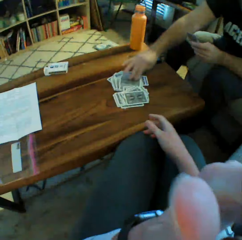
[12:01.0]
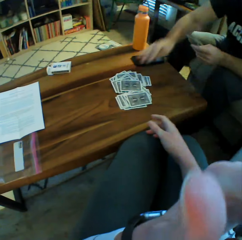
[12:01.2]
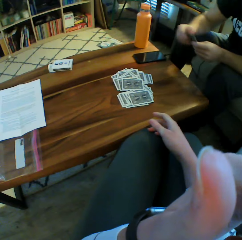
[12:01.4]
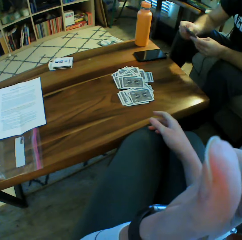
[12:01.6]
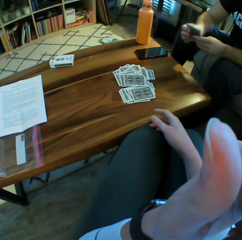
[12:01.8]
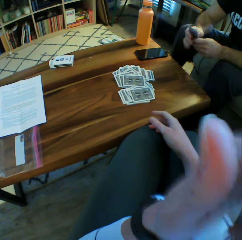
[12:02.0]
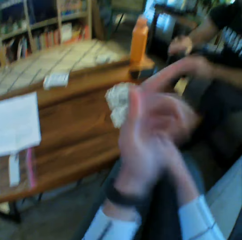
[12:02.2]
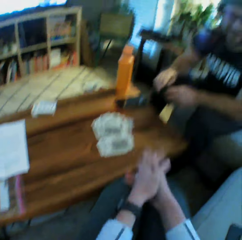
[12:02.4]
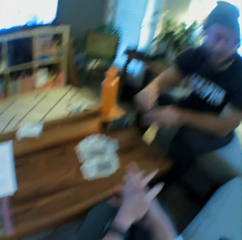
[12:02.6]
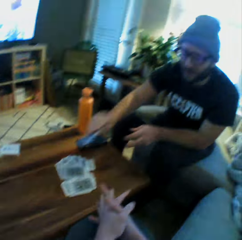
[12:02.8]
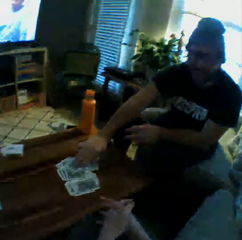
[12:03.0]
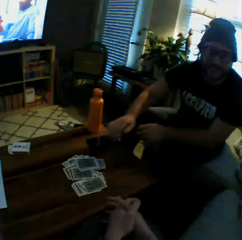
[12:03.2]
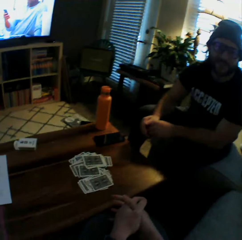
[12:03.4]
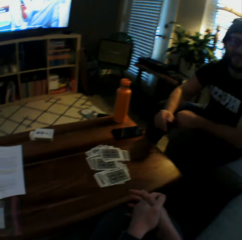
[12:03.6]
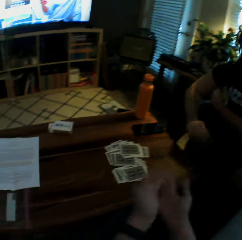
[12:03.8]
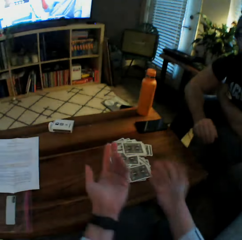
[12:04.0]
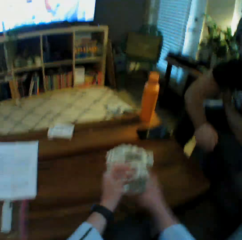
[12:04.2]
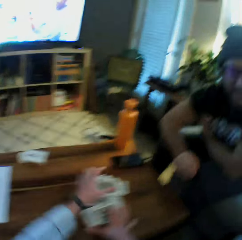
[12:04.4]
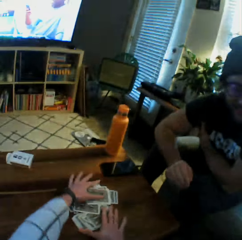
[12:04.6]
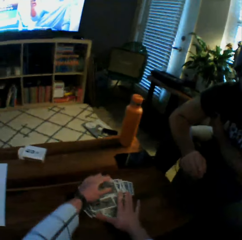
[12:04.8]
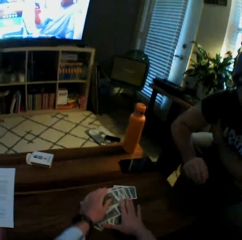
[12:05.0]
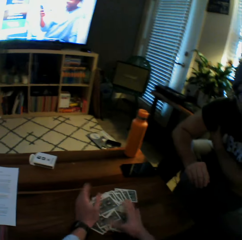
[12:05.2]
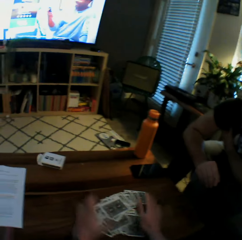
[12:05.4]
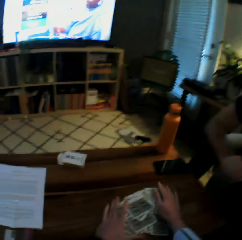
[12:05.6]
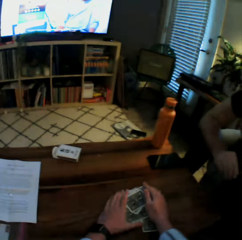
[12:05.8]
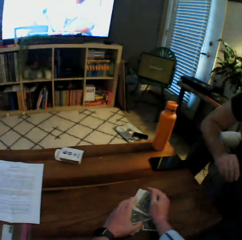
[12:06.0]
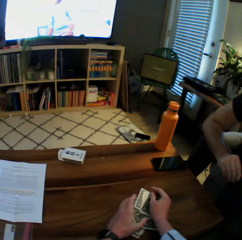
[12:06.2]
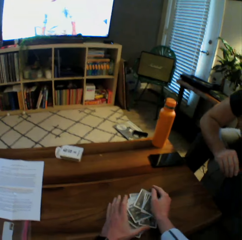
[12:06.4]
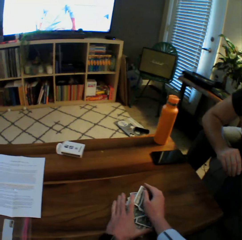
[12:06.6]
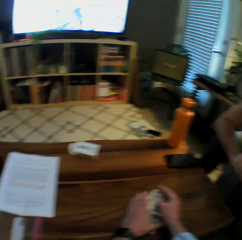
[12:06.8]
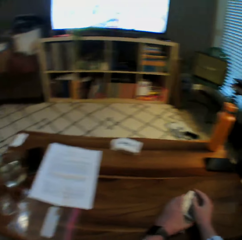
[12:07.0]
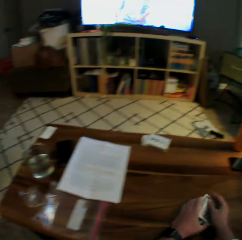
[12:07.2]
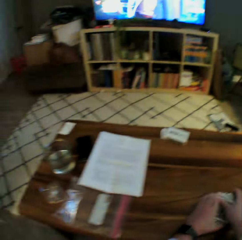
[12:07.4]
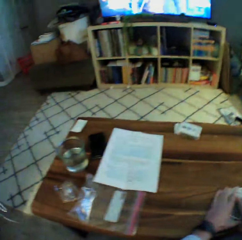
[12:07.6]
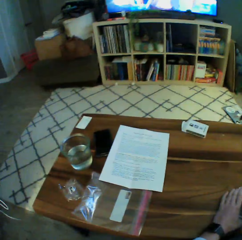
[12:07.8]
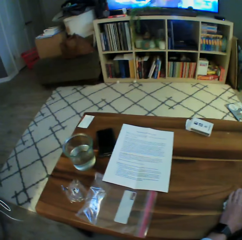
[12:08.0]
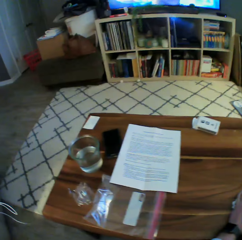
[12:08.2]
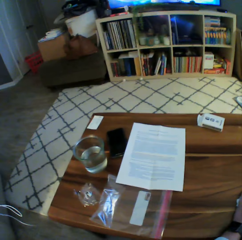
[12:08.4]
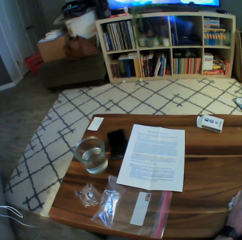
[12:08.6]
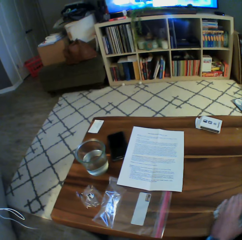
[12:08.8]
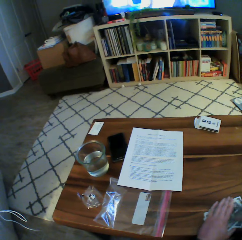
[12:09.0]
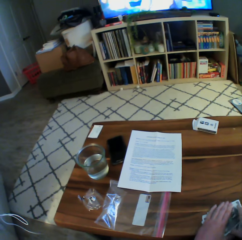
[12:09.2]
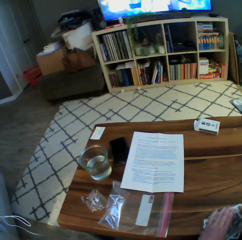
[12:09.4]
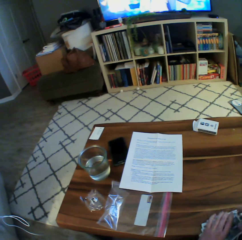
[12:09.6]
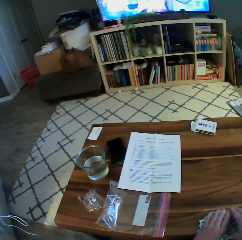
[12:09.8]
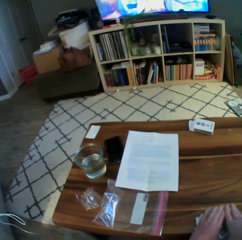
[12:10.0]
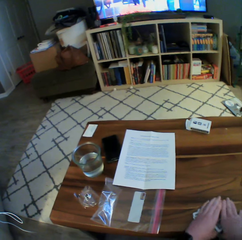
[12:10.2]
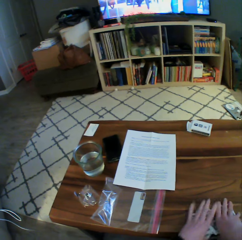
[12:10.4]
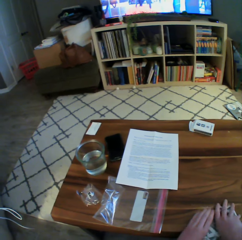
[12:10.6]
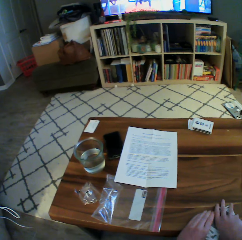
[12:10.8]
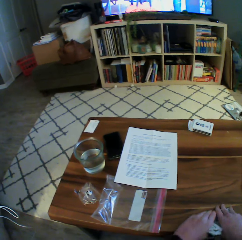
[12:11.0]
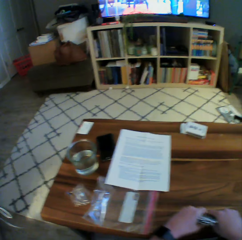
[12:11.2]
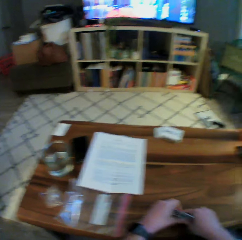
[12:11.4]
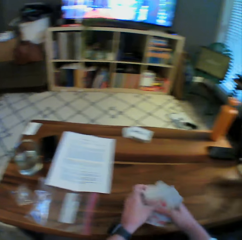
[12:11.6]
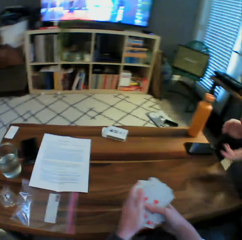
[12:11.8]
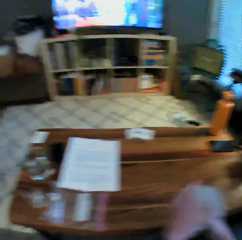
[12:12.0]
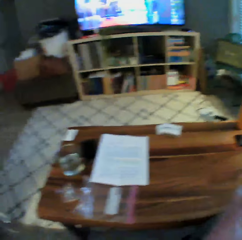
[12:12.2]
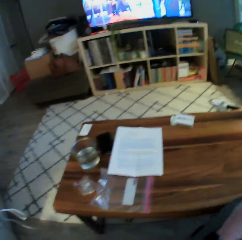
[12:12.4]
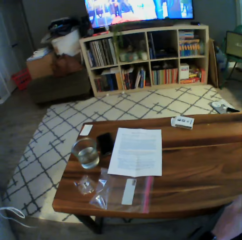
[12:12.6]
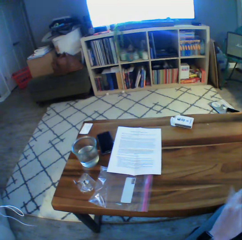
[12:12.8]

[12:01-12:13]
The man puts play cards on the table. The camera wearer raises her left hand and lowers her left hand. The man drops two cards on the table with his right hand. The camera wearer picks up all the cards on the table with both hands. She takes the play cards from the table.

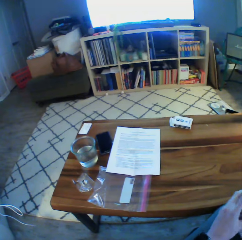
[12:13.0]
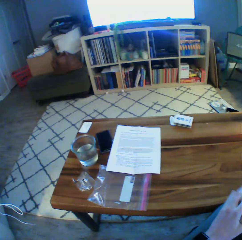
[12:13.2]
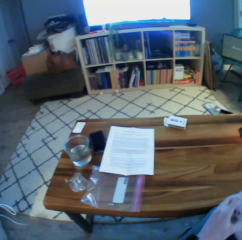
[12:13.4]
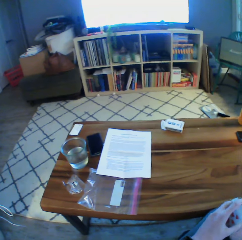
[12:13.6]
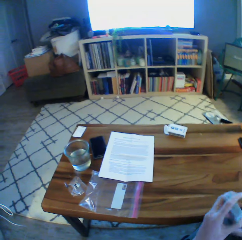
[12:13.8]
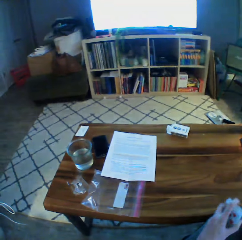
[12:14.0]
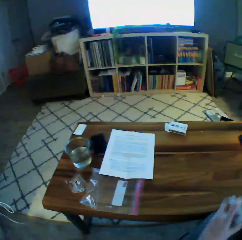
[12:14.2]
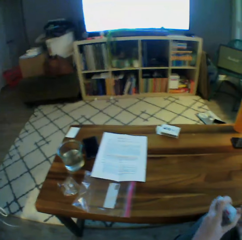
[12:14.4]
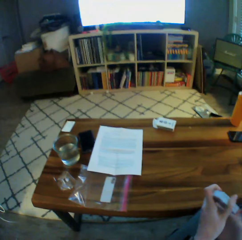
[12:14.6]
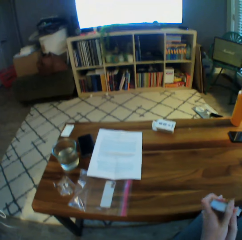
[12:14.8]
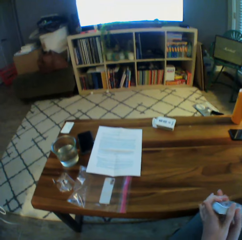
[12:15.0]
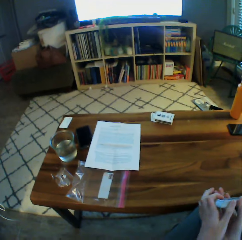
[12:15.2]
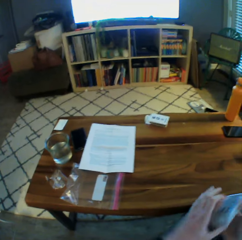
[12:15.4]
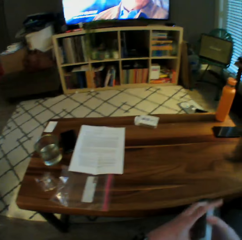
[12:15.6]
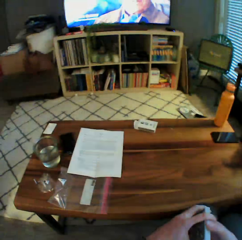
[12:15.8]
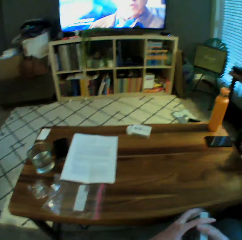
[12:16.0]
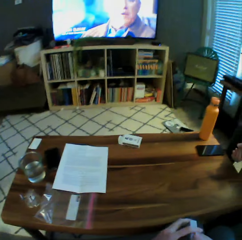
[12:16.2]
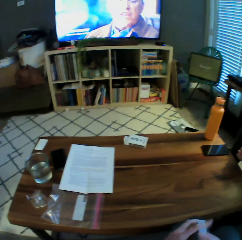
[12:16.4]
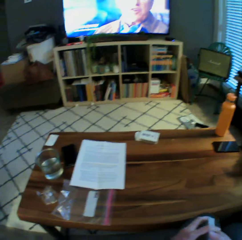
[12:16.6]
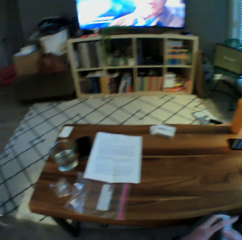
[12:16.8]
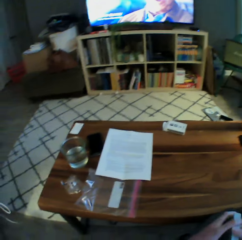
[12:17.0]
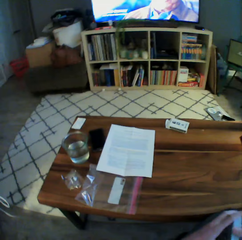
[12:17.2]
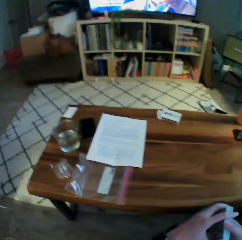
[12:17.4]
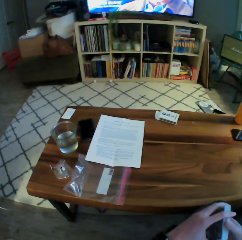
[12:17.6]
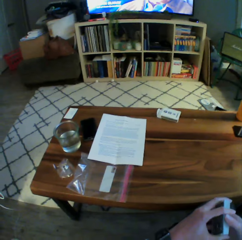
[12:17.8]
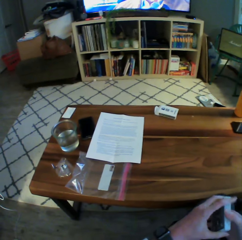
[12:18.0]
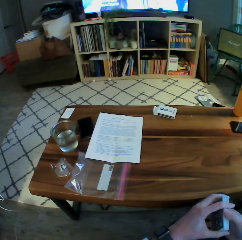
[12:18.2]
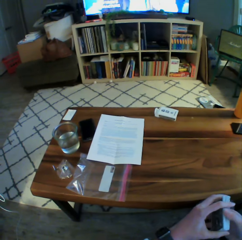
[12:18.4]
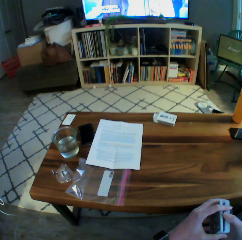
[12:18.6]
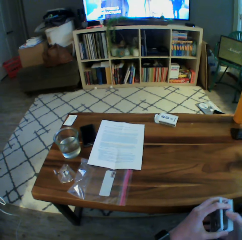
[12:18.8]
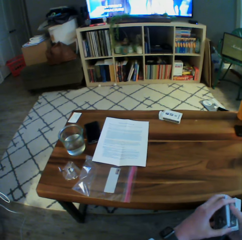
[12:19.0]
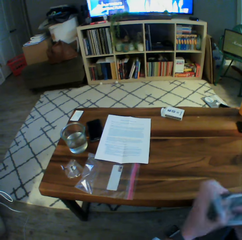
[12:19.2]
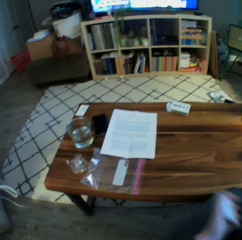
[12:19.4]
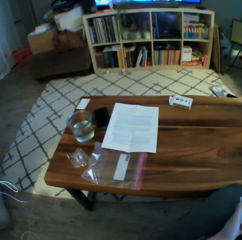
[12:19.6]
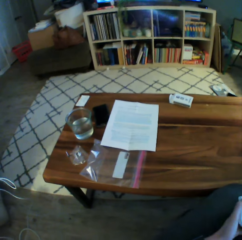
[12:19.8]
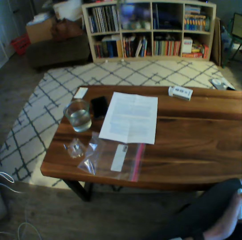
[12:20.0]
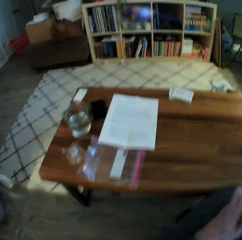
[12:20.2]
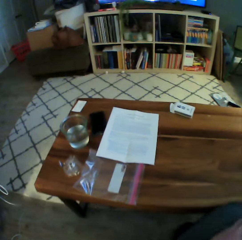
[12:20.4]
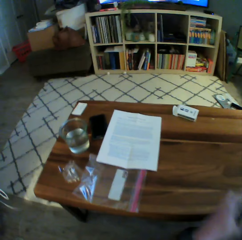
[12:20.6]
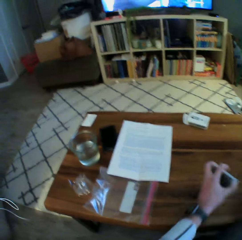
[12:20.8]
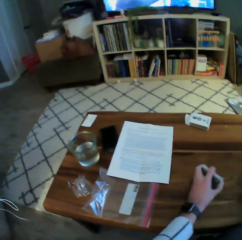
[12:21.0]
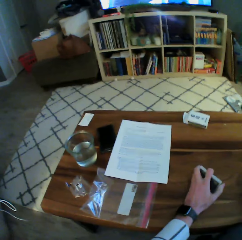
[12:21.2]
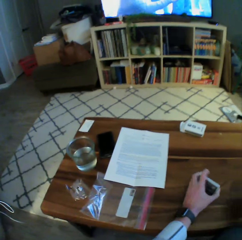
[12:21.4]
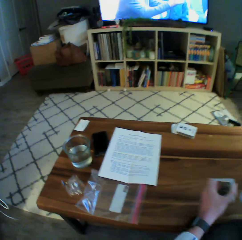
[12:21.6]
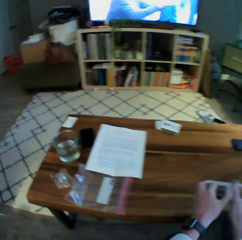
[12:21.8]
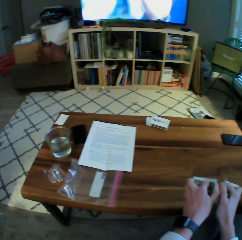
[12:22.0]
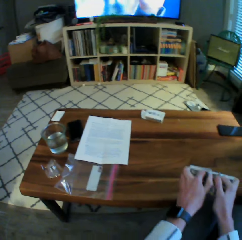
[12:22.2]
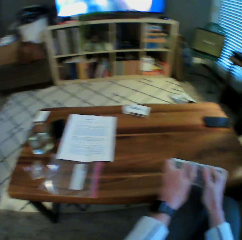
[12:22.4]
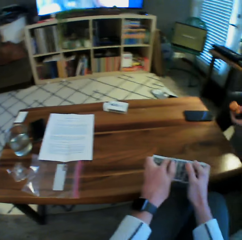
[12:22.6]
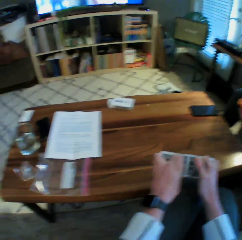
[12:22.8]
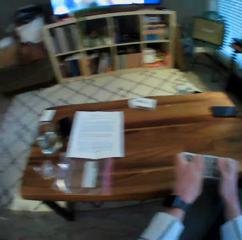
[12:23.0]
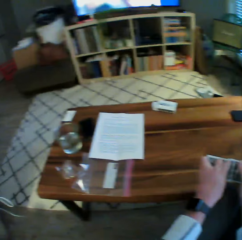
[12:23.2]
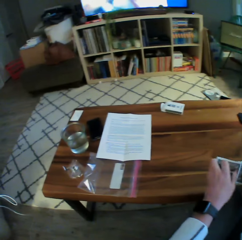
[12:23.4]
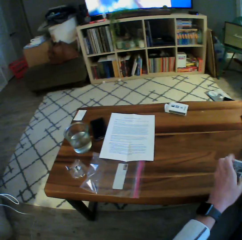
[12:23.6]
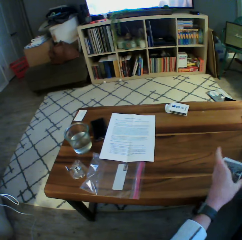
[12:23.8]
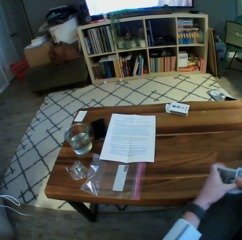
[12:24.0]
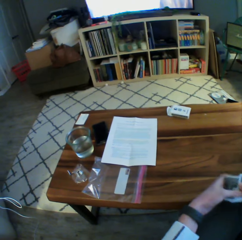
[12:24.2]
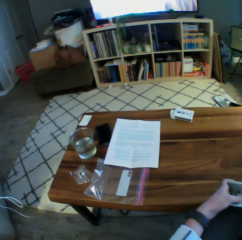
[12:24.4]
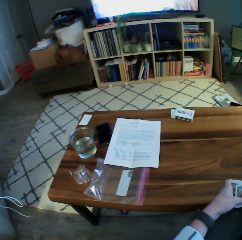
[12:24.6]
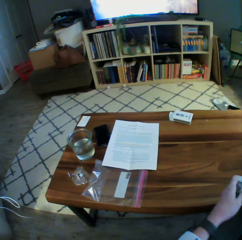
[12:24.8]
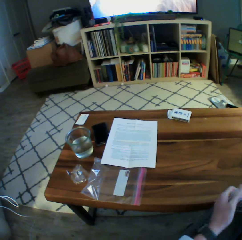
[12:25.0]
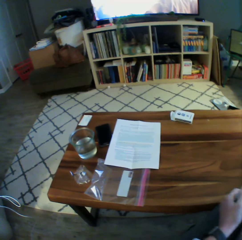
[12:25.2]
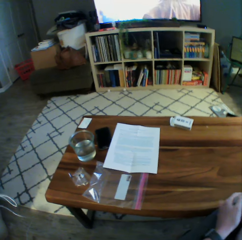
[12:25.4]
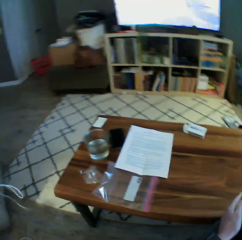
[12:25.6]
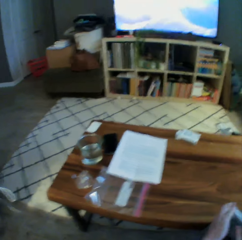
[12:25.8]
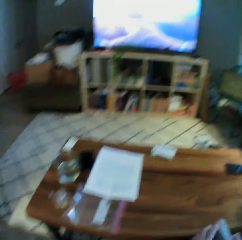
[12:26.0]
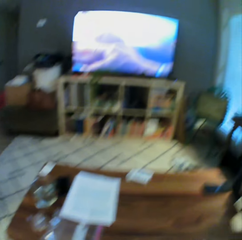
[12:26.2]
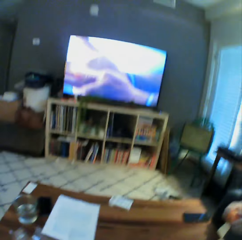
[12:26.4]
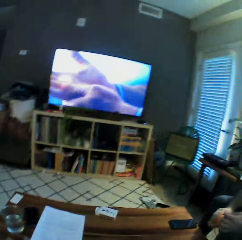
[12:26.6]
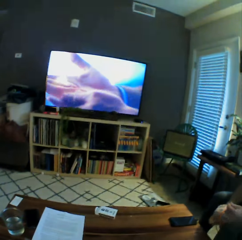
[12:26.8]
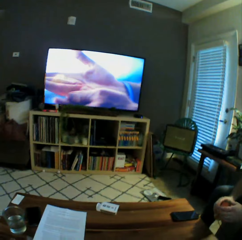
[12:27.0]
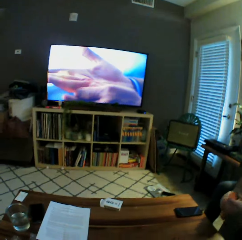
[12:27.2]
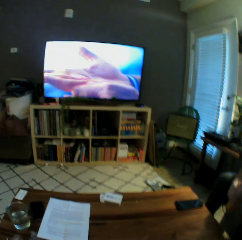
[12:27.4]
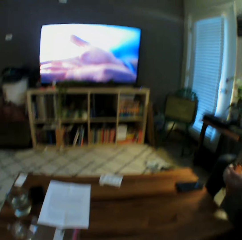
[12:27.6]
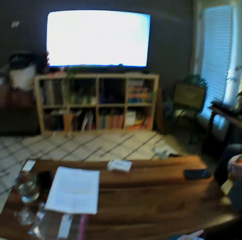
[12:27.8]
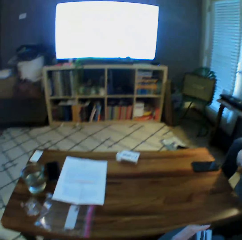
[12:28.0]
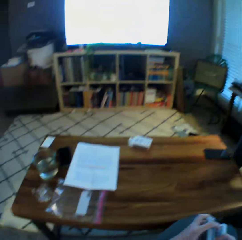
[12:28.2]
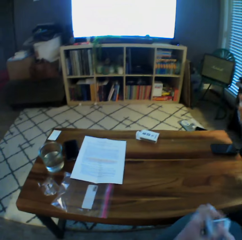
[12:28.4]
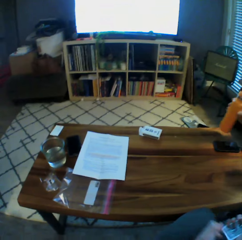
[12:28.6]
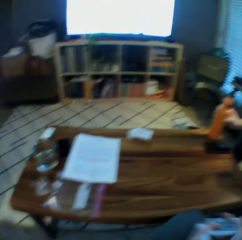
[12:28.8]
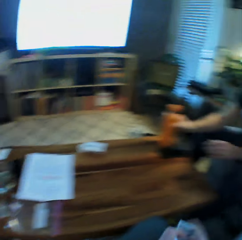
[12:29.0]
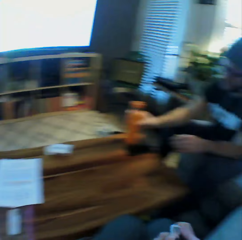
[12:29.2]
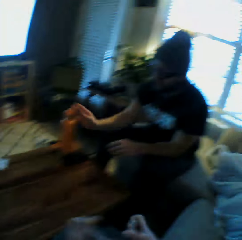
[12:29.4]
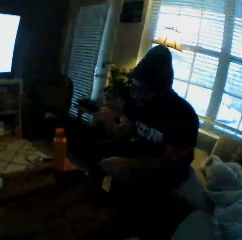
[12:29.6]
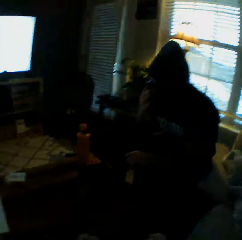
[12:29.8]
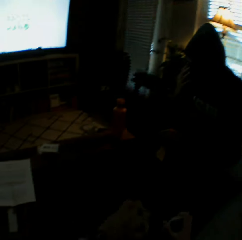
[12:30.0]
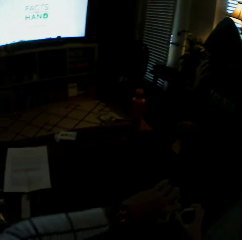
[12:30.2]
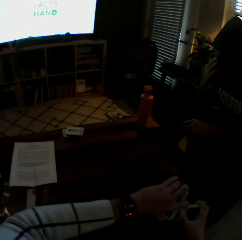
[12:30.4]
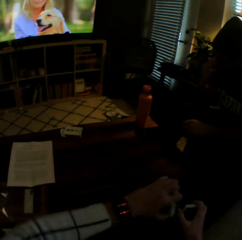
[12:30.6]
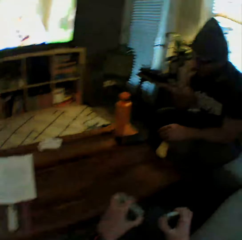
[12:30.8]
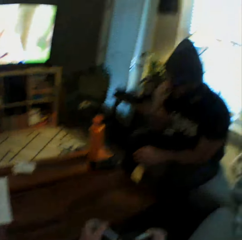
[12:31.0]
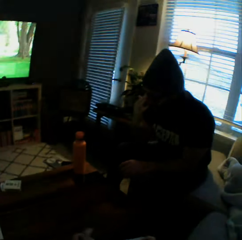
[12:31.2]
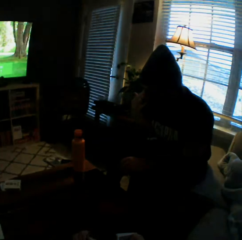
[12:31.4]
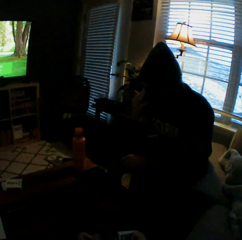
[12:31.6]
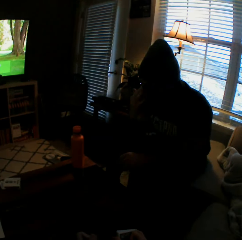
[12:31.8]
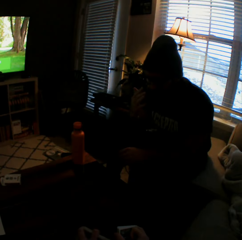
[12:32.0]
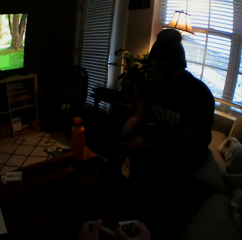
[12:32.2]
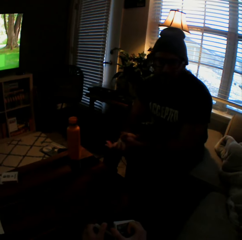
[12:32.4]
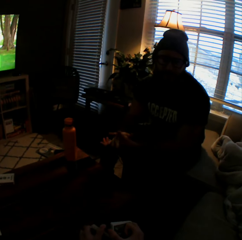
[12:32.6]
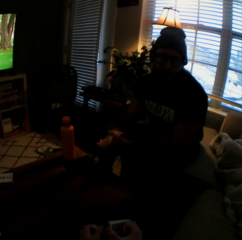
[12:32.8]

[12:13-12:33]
The camera wearer shuffles the cards with both hands. They arrange the play cards. A man takes a water bottle. The man holds the bottle with both hands. The man closes the water bottle. The man drops the bottle on the table with his right hand.
